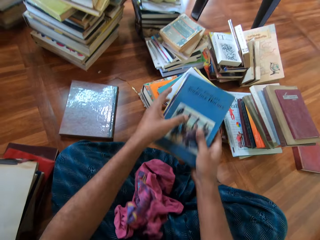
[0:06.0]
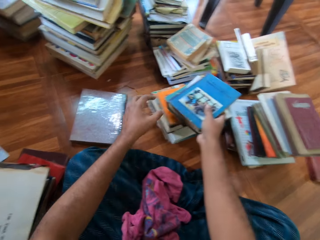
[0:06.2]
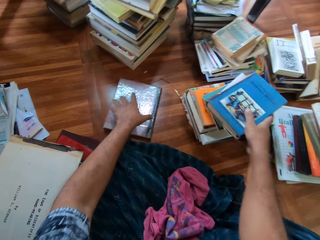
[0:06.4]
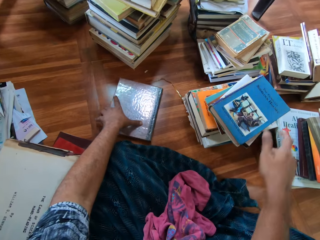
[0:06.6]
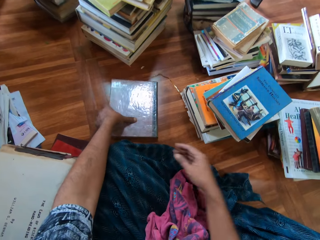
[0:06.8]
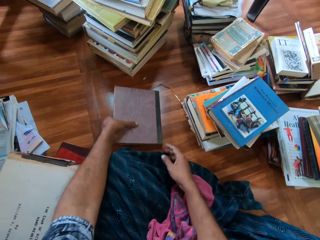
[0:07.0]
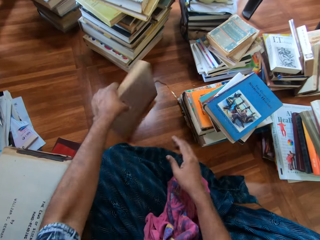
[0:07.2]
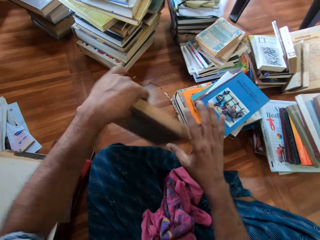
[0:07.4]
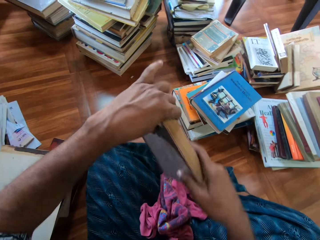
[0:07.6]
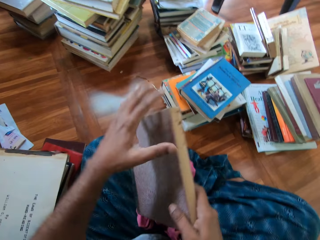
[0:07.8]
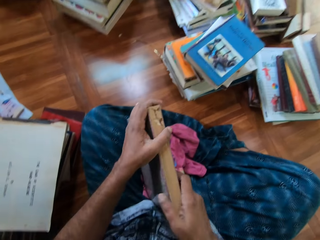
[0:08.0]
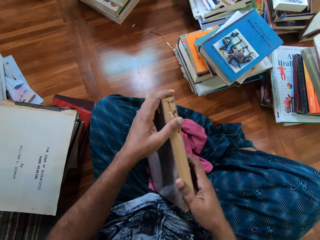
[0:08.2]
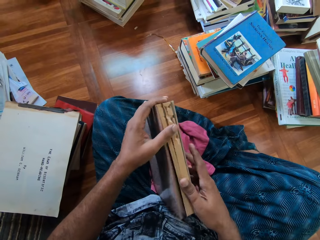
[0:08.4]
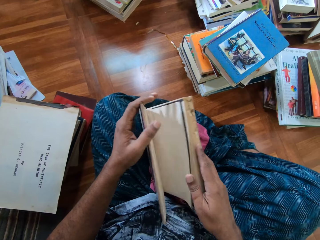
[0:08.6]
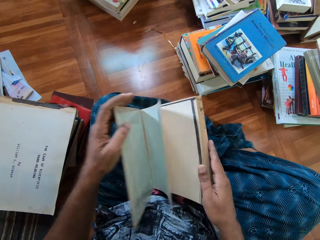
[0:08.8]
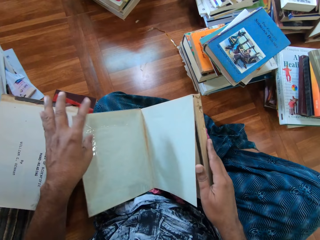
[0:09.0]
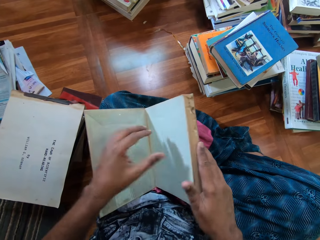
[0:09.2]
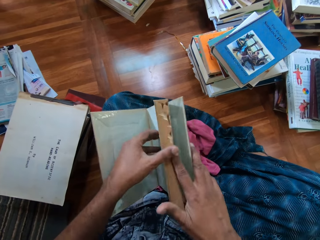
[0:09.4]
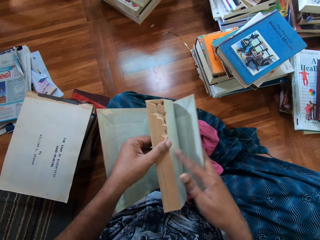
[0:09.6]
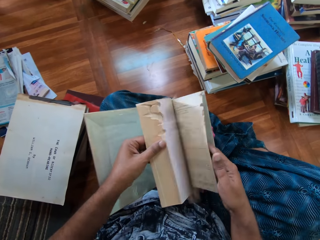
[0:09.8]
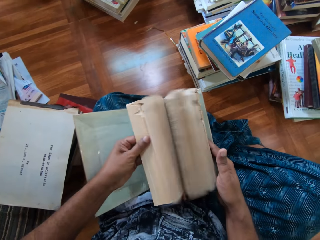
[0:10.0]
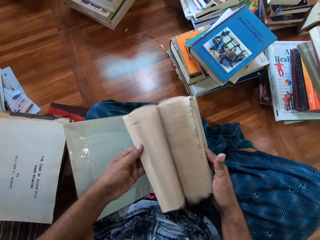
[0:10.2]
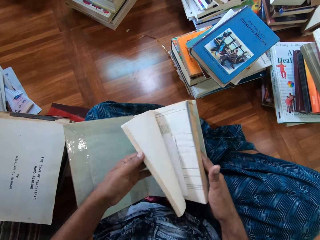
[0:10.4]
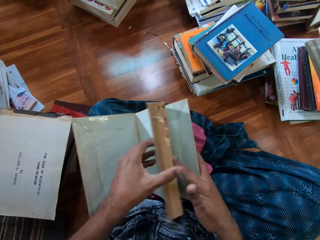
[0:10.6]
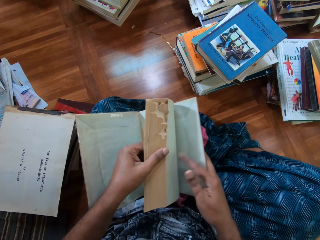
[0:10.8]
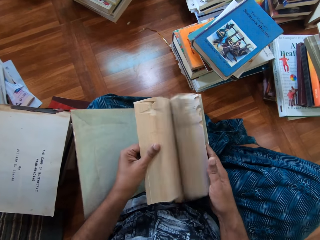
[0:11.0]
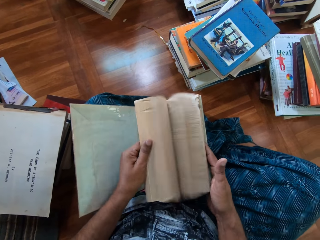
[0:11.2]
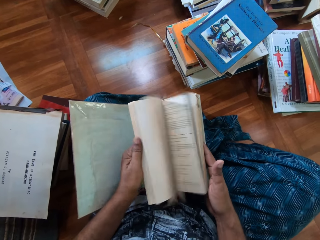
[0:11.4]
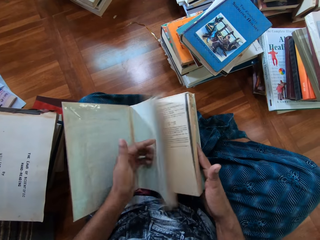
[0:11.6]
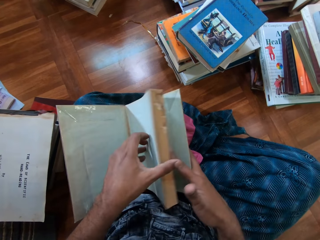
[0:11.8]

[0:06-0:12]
The camera wearer drops the book on the pile of books on the ground with his right hand. He takes a book from the ground with his left hand. He flips through the book in both hands.

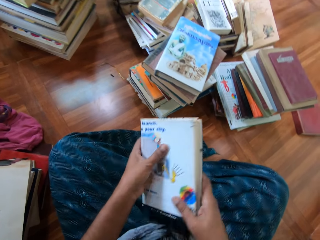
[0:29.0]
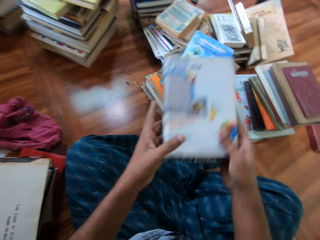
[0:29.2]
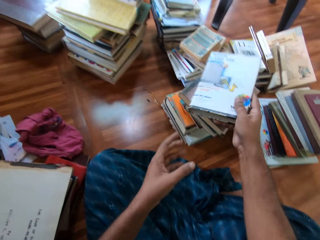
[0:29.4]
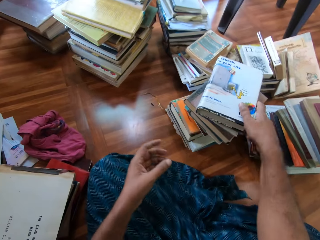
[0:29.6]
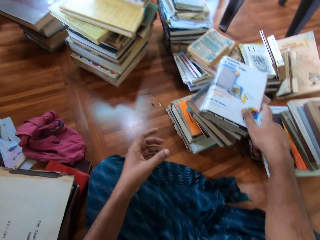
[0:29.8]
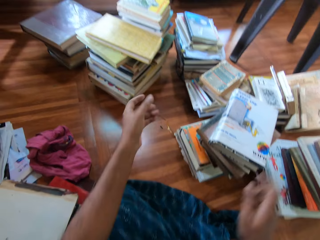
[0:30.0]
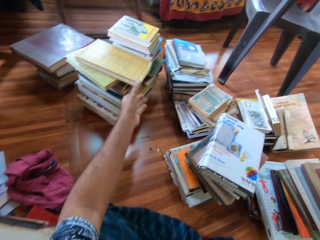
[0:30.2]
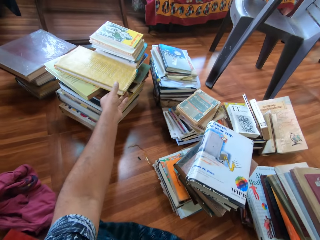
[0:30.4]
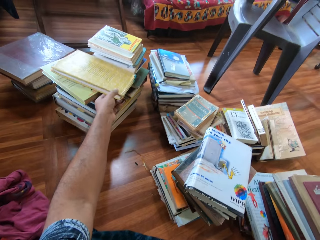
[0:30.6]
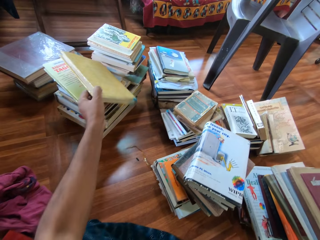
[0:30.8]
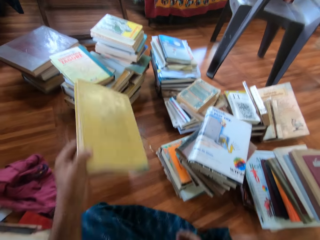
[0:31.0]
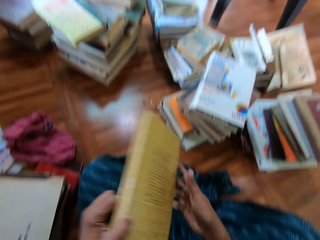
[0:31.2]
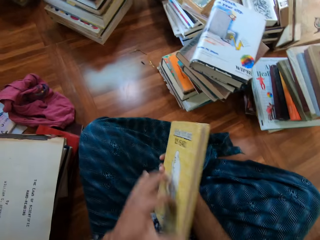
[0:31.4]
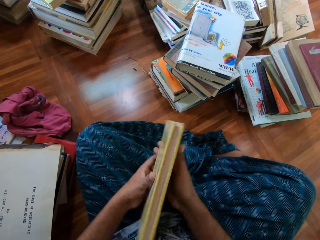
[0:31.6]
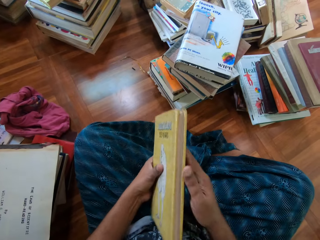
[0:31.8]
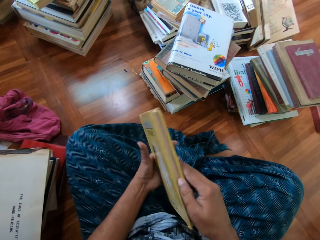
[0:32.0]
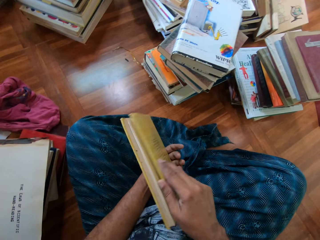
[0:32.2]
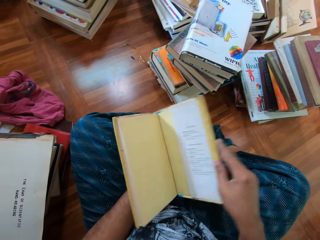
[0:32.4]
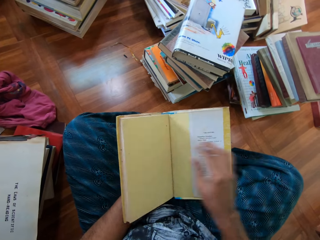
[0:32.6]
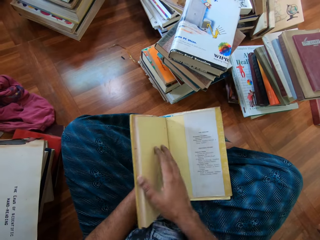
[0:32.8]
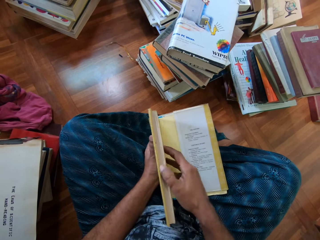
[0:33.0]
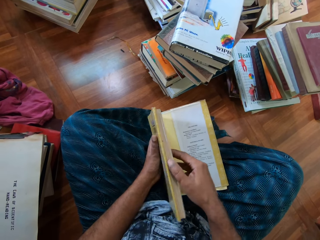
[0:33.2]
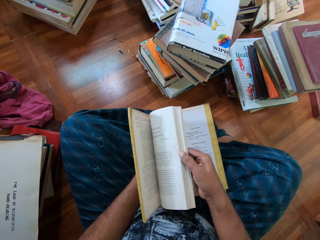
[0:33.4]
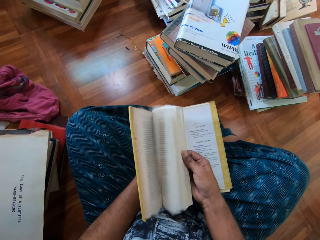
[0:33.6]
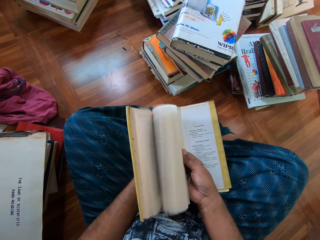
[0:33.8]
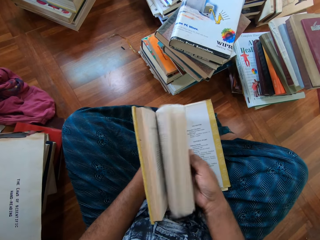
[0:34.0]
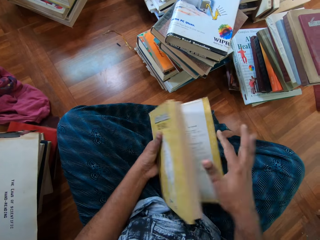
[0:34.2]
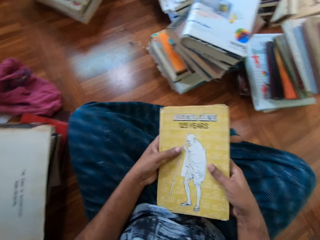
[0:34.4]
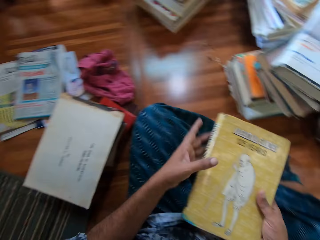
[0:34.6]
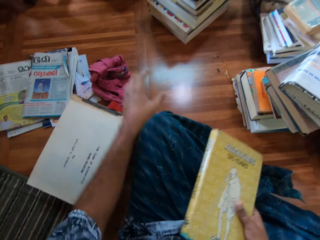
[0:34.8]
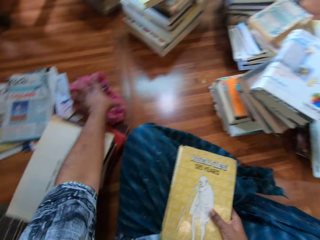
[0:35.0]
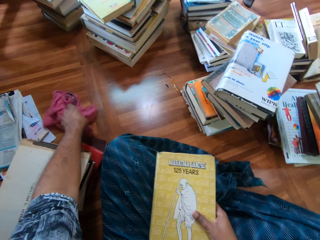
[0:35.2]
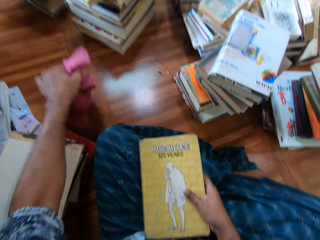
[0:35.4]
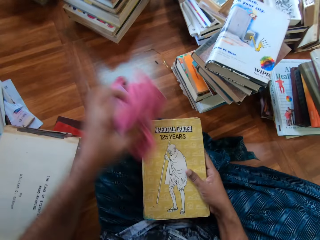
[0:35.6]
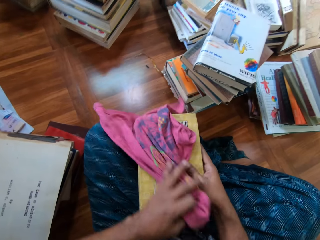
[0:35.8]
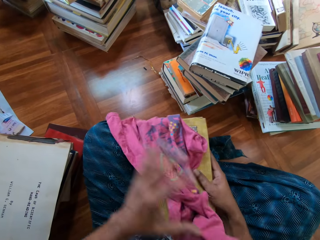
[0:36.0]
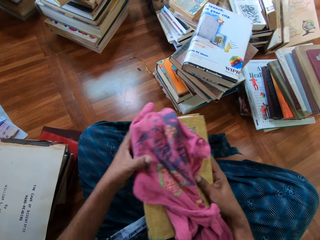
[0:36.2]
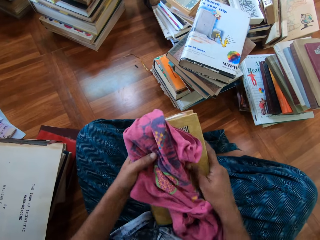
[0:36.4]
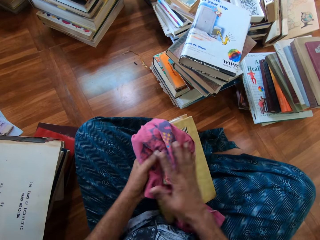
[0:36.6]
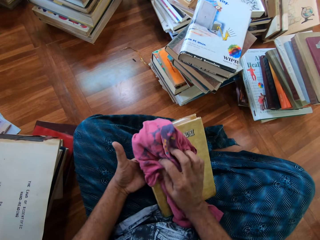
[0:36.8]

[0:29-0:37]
The camera wearer drops the book on the pile of books on the ground with his right hand. He takes a book from the pile of books on the ground with his left hand. He flips through the books in both hands. He takes the rag from the ground with his left hand.

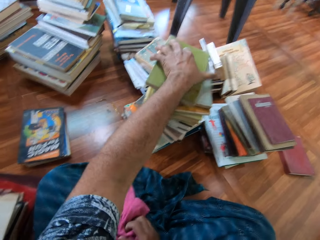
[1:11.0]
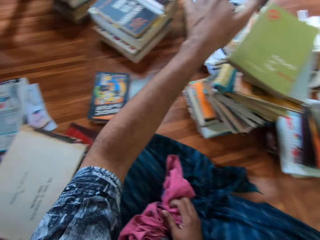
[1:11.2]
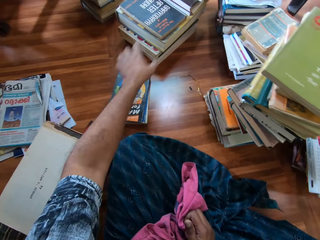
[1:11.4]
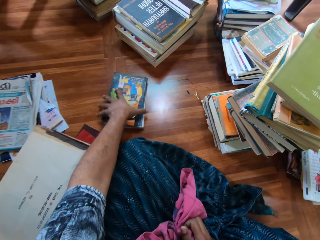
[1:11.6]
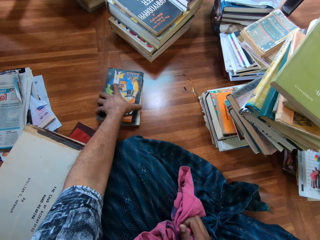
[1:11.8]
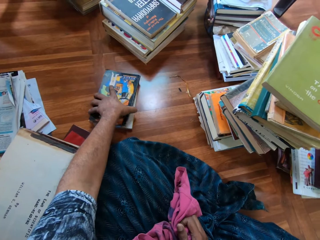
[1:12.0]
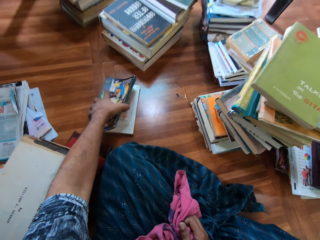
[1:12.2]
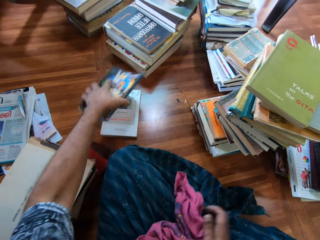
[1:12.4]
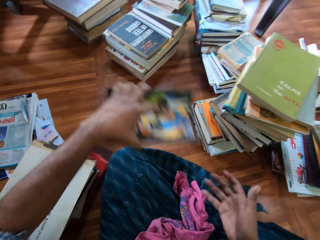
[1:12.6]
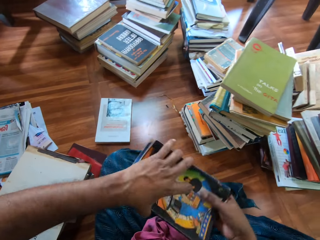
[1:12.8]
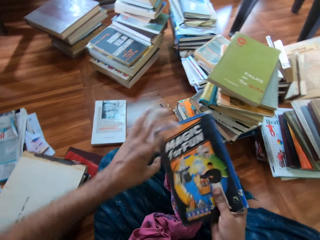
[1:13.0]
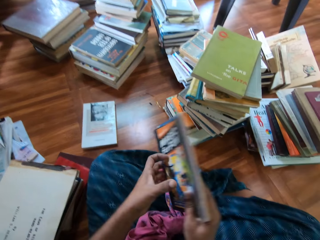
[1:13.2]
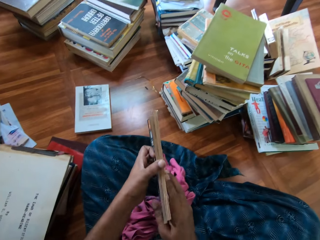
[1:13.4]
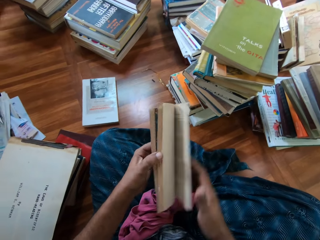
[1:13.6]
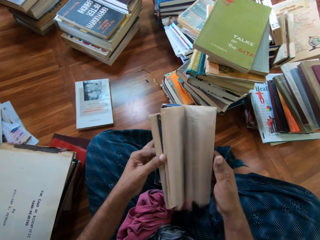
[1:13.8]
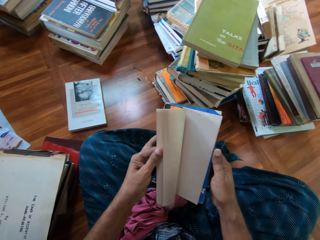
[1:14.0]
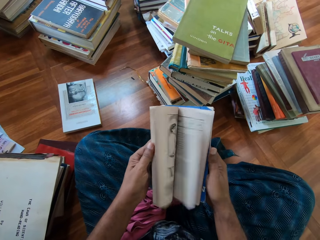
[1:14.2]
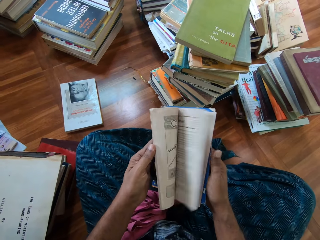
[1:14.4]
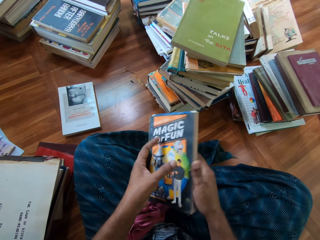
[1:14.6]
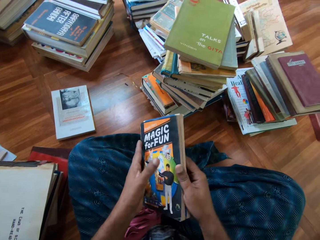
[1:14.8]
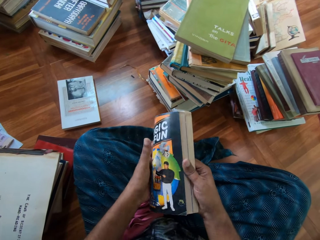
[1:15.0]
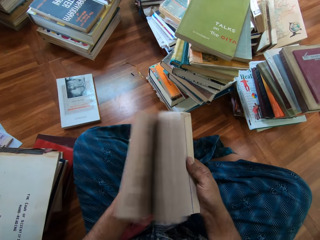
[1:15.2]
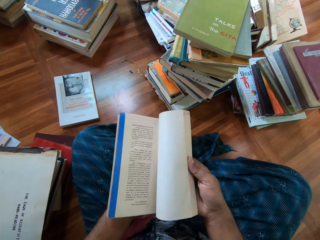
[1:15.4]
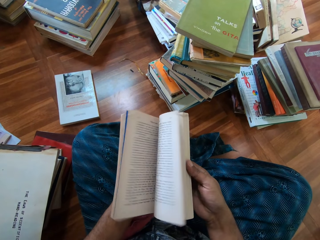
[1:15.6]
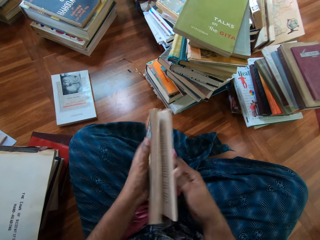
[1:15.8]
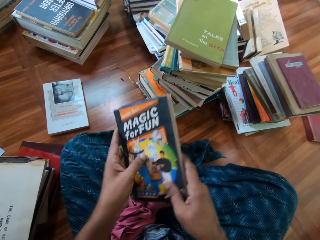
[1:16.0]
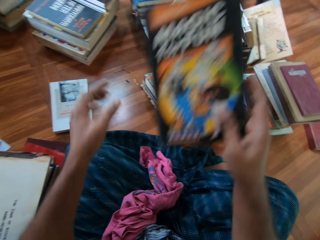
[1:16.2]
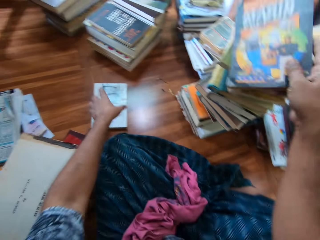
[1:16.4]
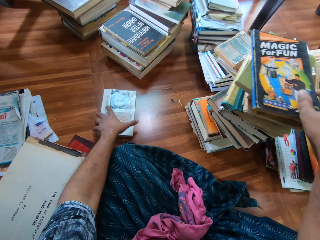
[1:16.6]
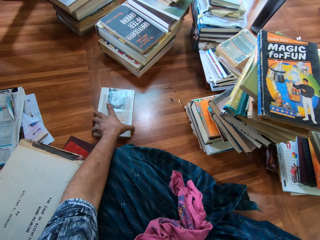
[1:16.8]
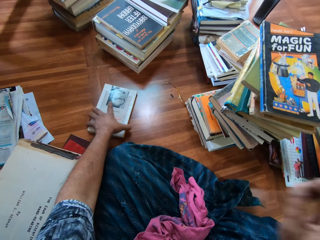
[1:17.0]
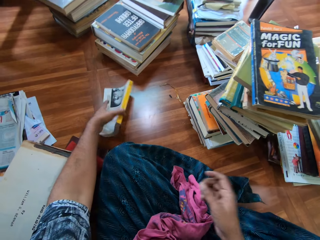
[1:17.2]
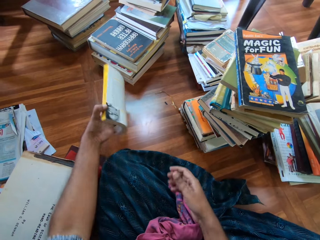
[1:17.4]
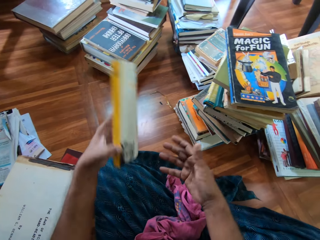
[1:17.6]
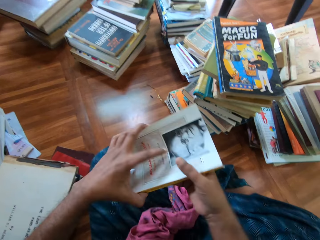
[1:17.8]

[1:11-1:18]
The camera wearer puts down the book. He takes a book from the ground with his left hand. He flips through the book in both hands. He drops the book on the pile of books on the ground with his right hand. He takes a book from the ground with his left hand.
